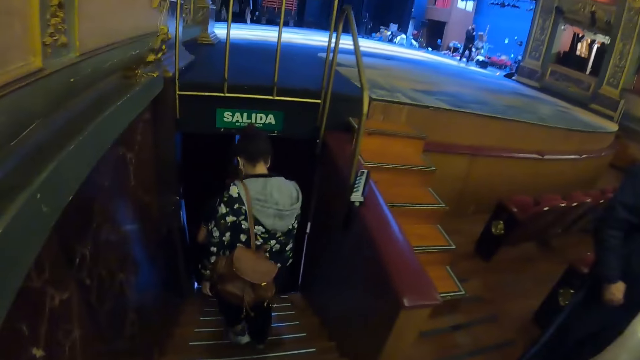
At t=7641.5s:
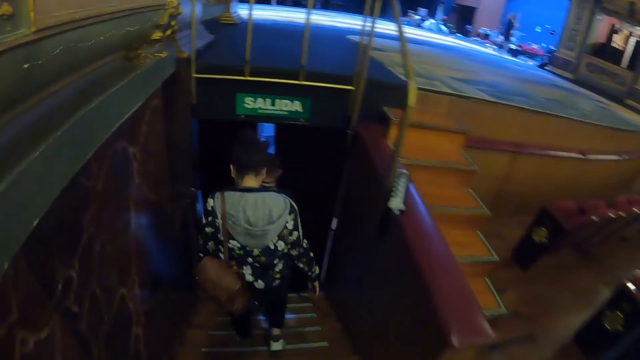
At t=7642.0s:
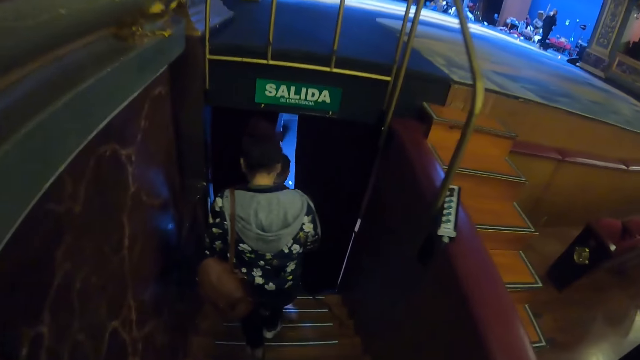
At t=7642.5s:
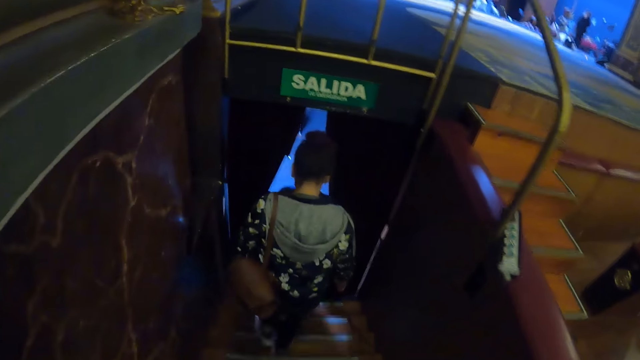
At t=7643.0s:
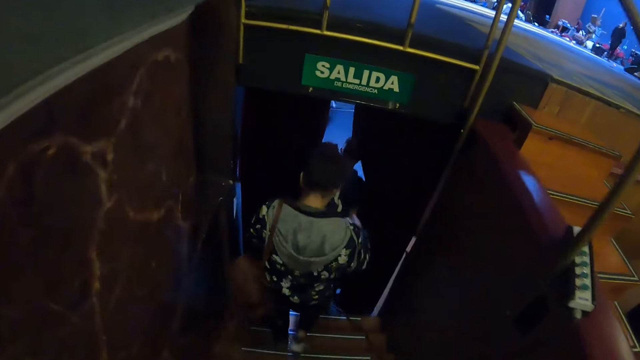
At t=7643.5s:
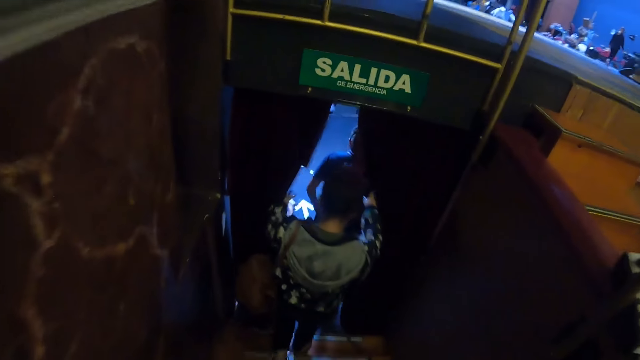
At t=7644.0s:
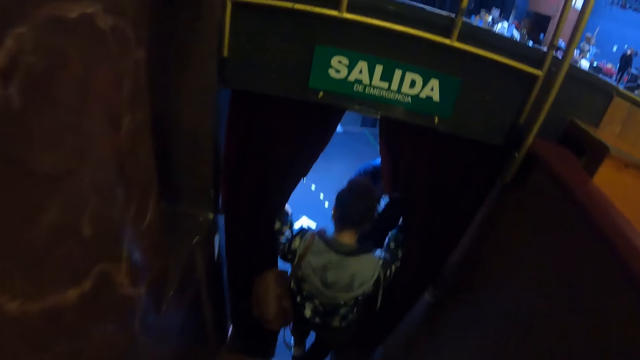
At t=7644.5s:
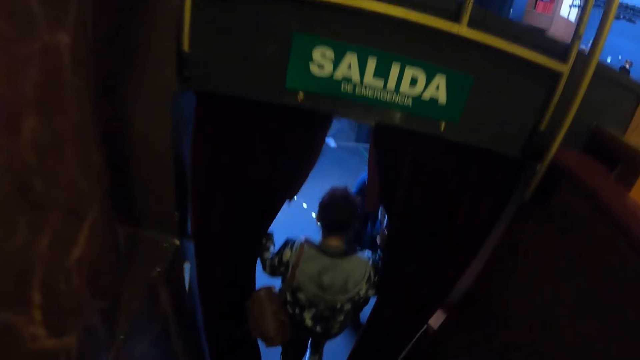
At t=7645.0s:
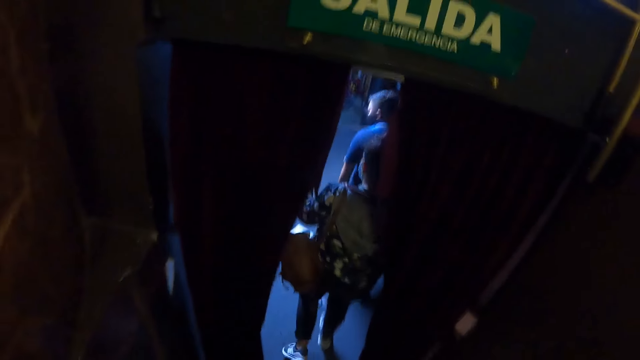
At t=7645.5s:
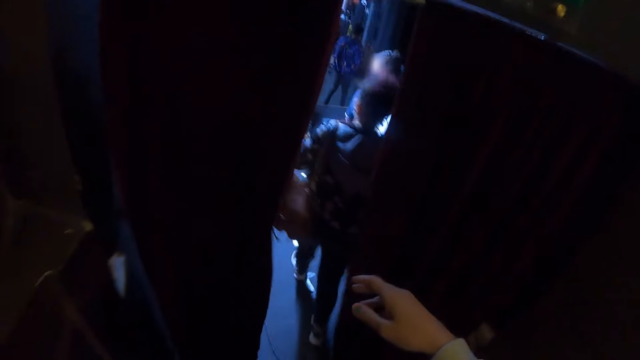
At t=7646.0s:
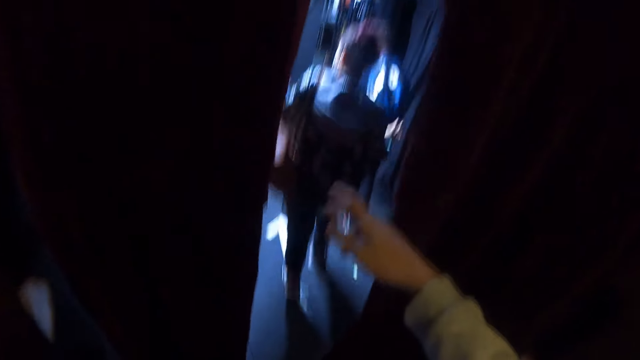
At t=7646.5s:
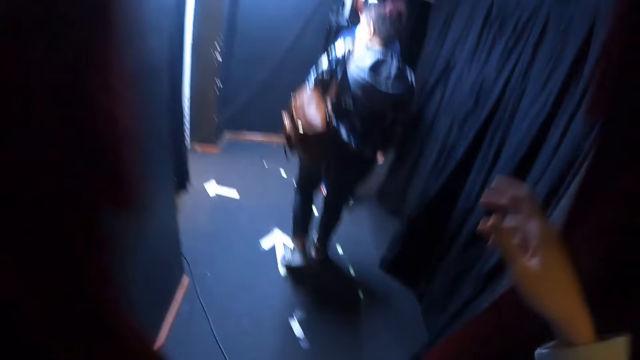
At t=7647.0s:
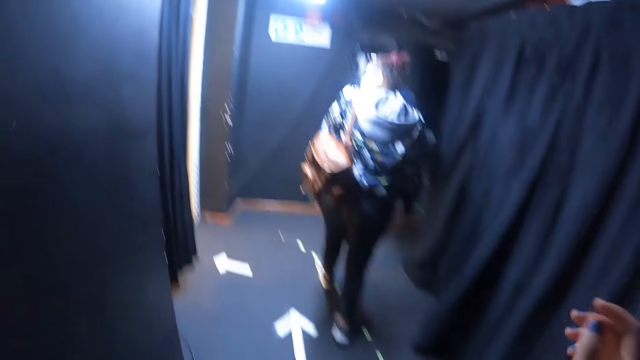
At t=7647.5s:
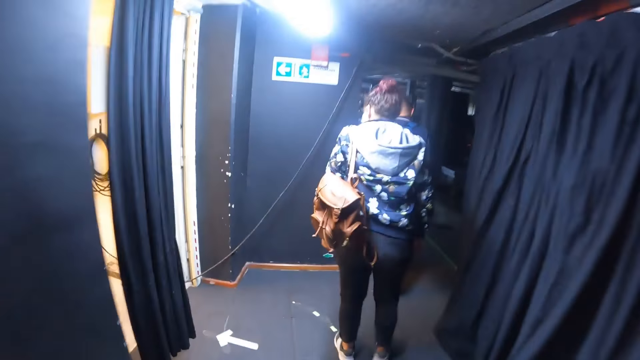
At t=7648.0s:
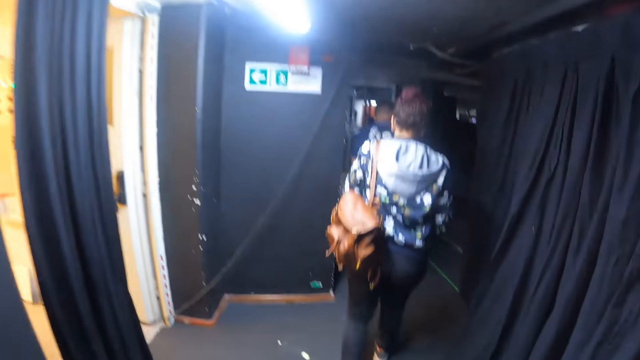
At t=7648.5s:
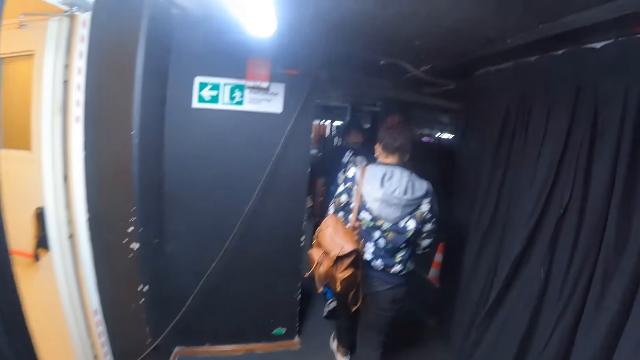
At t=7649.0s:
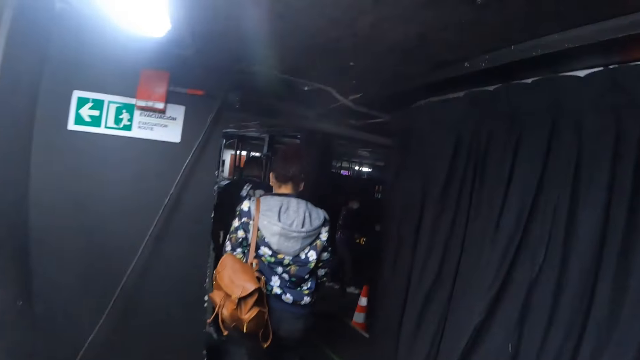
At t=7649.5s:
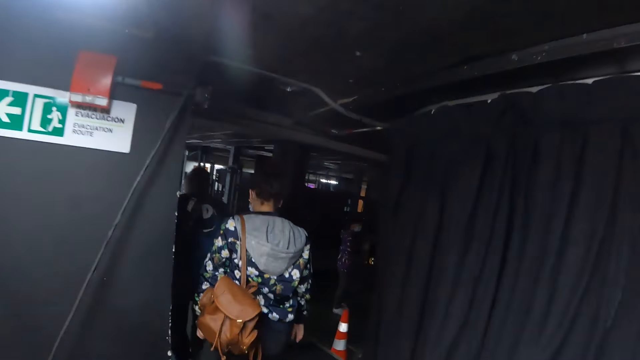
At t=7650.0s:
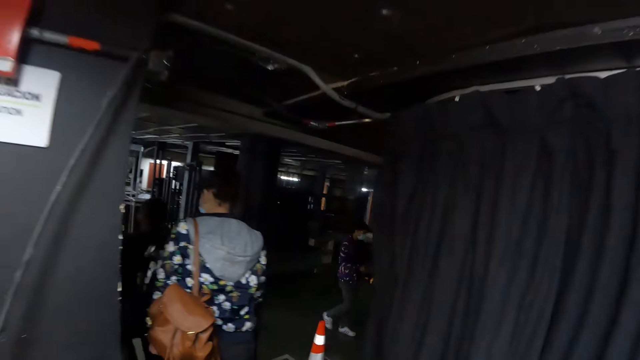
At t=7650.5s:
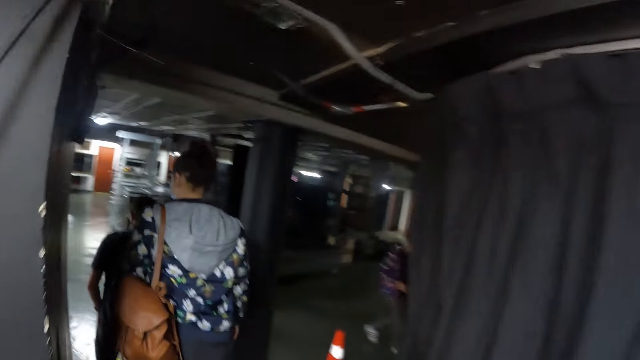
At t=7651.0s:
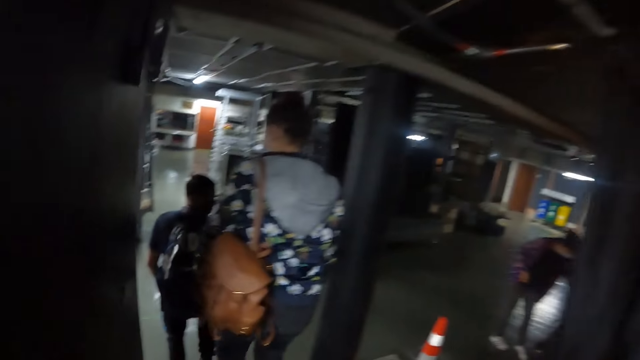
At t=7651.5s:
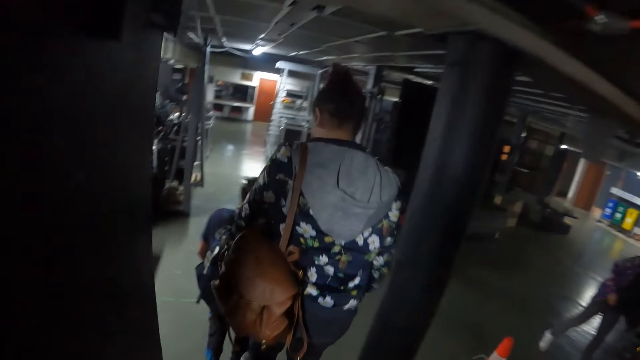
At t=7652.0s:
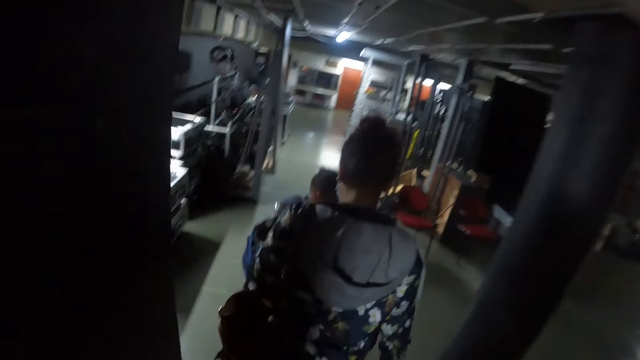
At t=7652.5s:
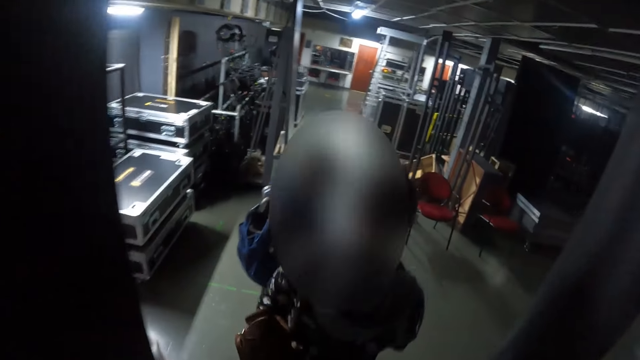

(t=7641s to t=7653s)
A man opens the door curtain. The camera wearer walks outside the hall. They move a curtain with the hand.

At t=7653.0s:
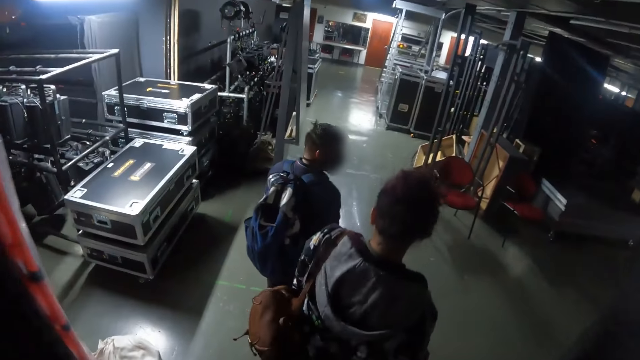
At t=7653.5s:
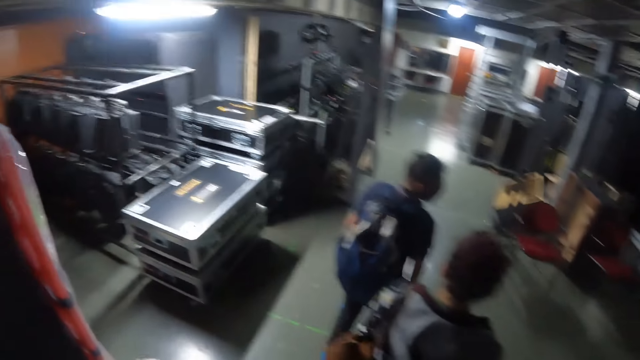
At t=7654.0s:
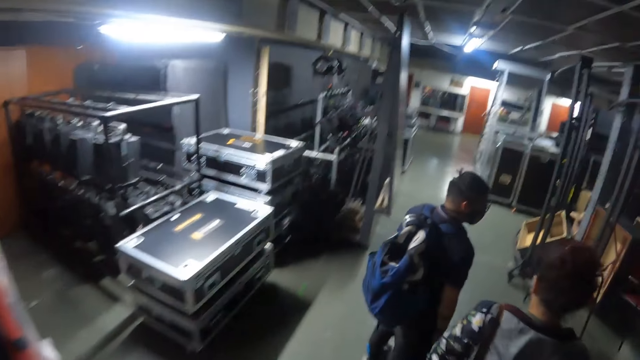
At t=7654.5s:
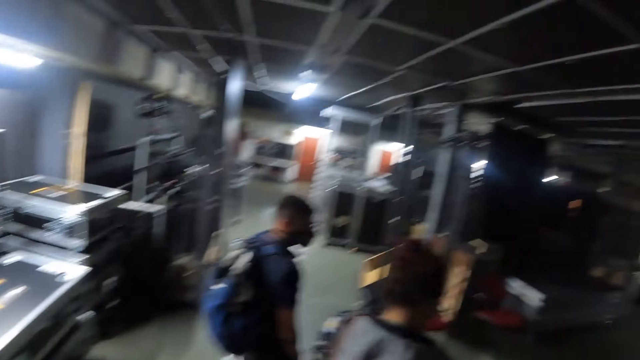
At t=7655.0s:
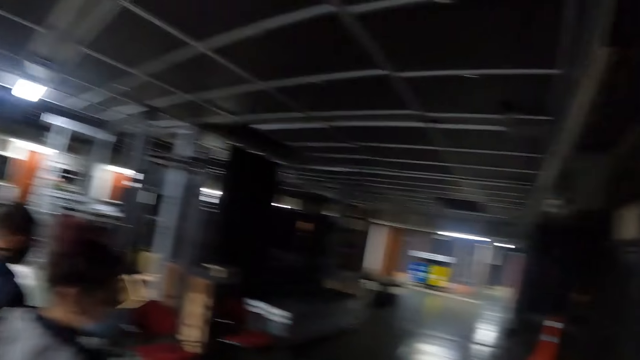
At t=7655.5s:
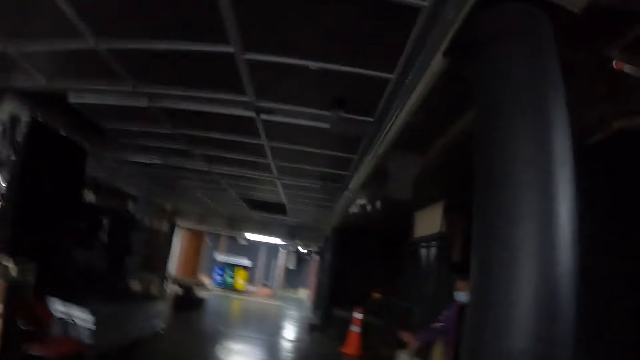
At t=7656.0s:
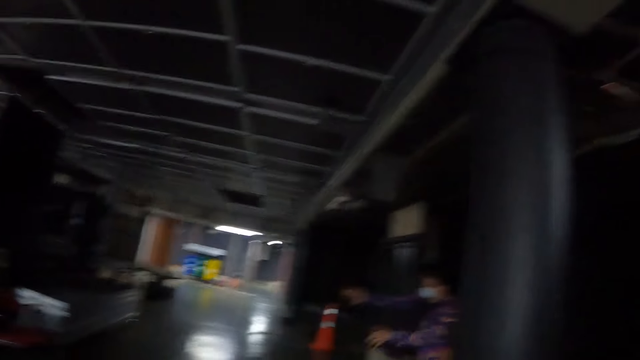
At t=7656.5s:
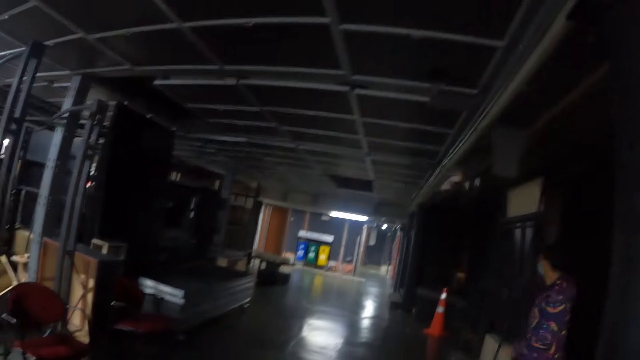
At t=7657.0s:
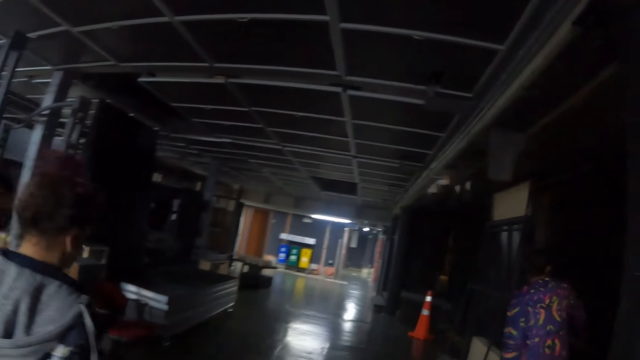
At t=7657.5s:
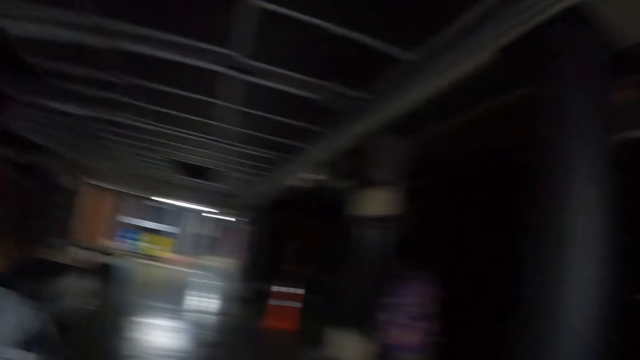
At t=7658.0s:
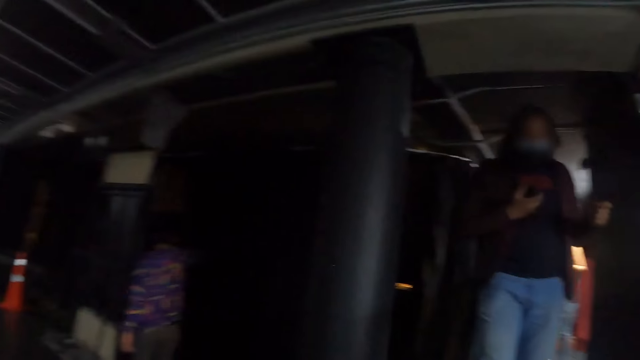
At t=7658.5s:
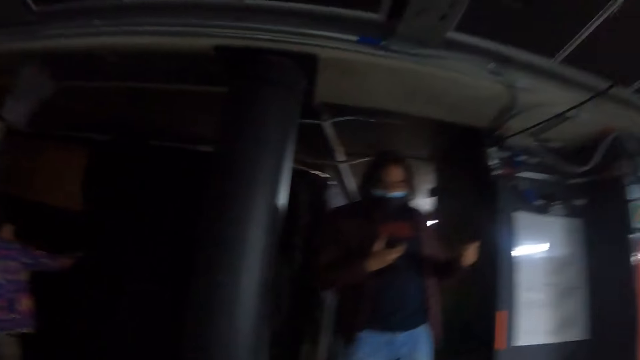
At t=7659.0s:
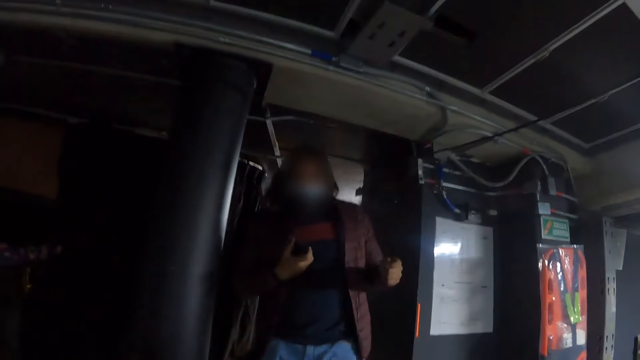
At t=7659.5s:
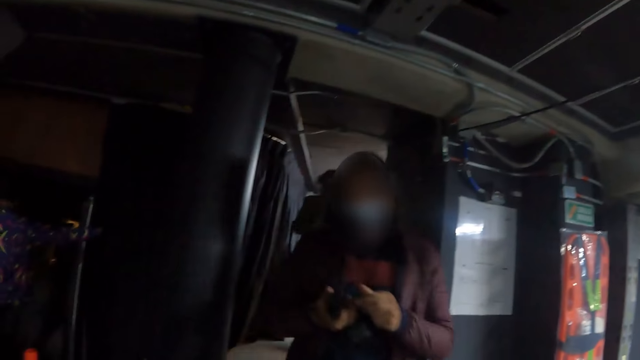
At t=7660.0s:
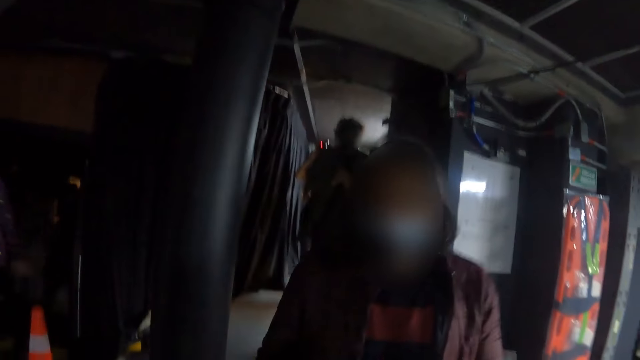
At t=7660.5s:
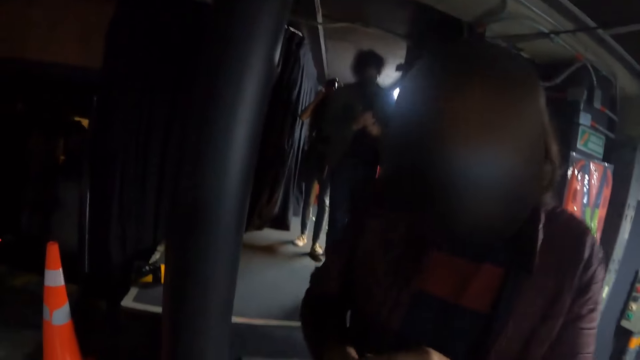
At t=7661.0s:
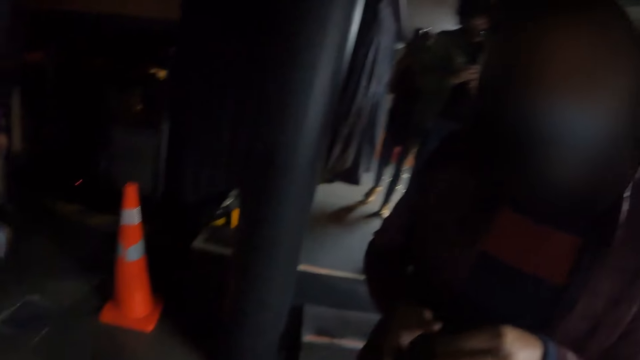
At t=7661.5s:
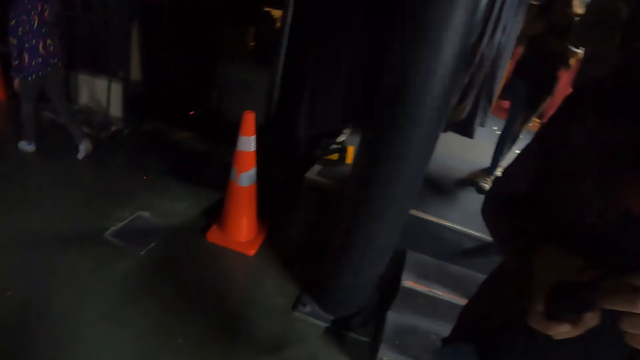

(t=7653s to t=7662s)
The camera wearer looks around. They converse with a woman.
